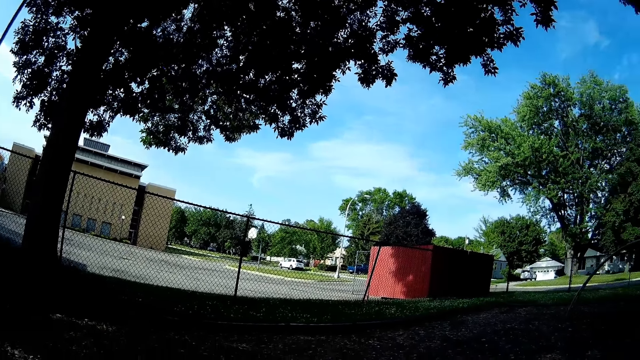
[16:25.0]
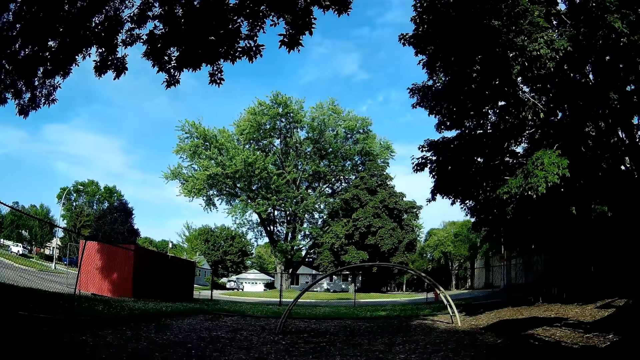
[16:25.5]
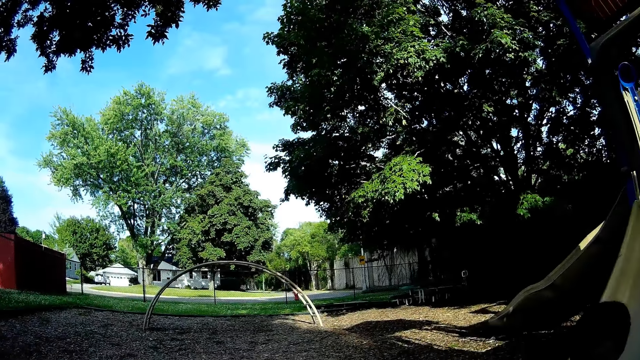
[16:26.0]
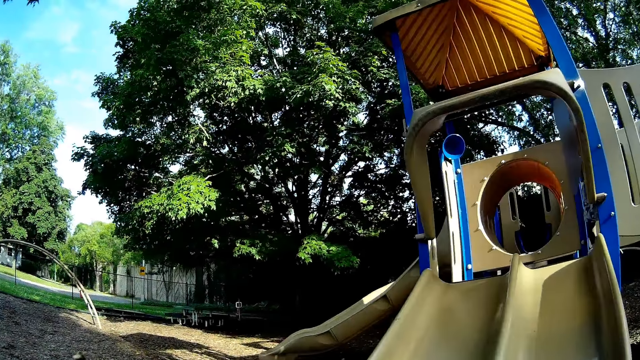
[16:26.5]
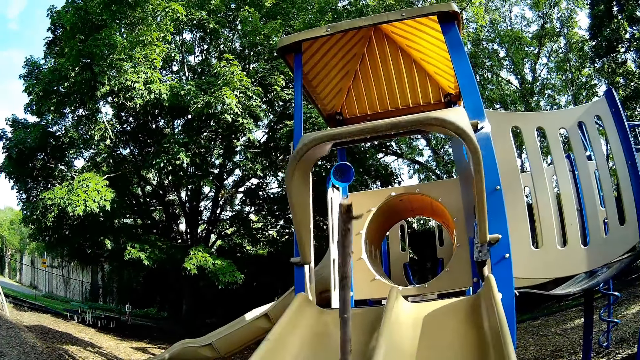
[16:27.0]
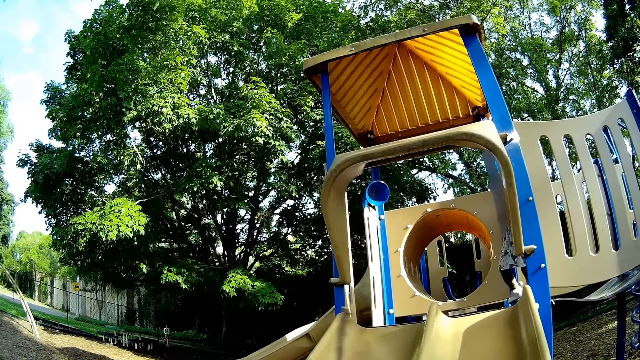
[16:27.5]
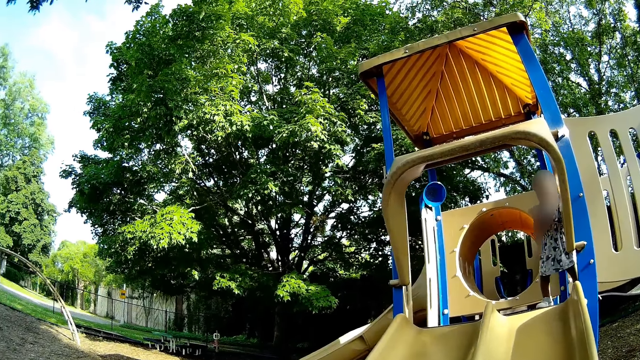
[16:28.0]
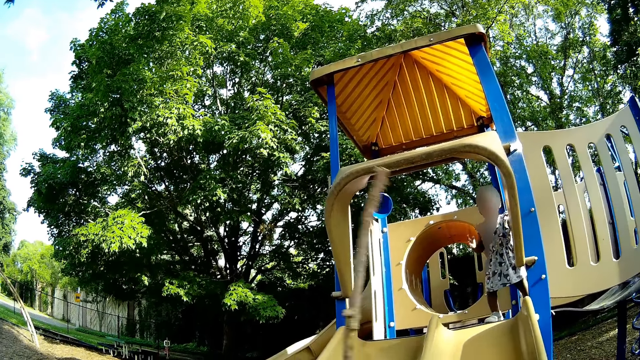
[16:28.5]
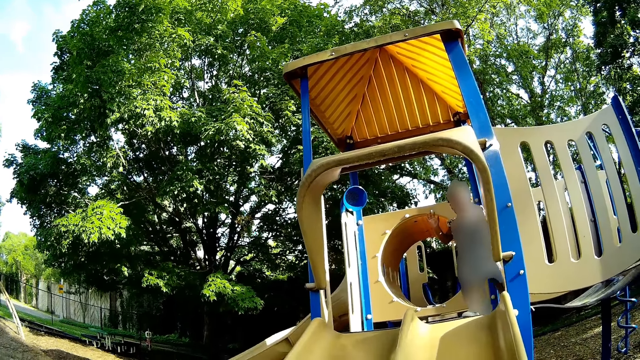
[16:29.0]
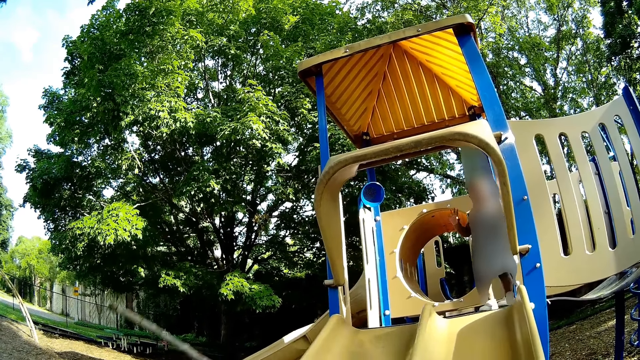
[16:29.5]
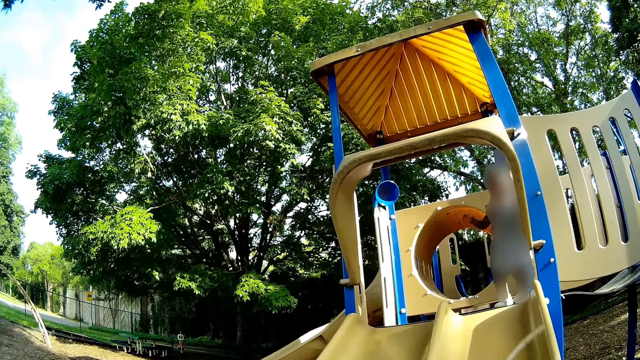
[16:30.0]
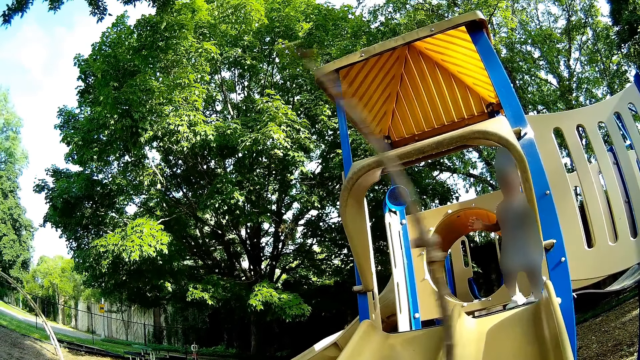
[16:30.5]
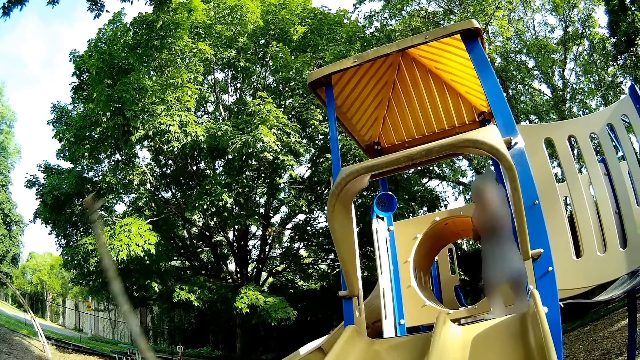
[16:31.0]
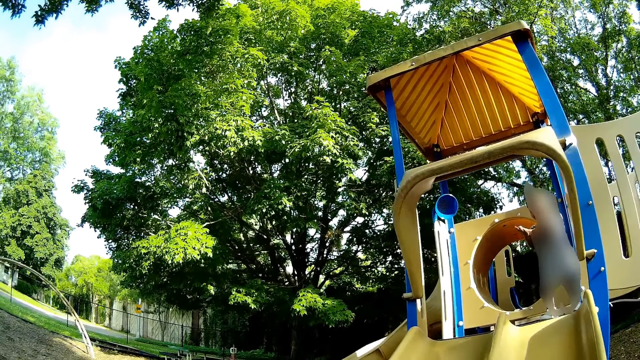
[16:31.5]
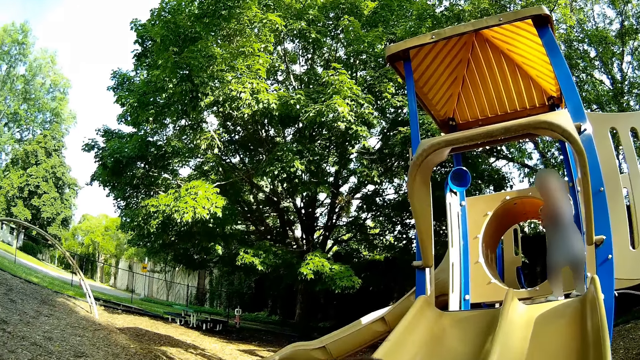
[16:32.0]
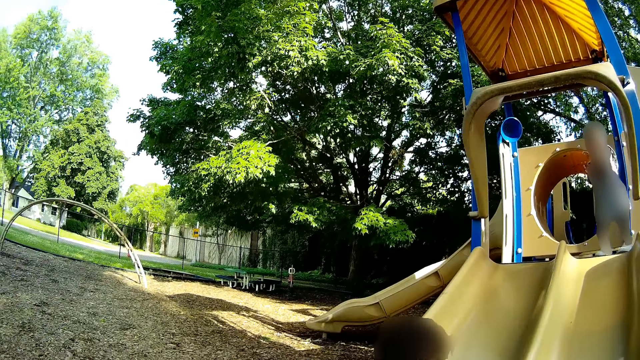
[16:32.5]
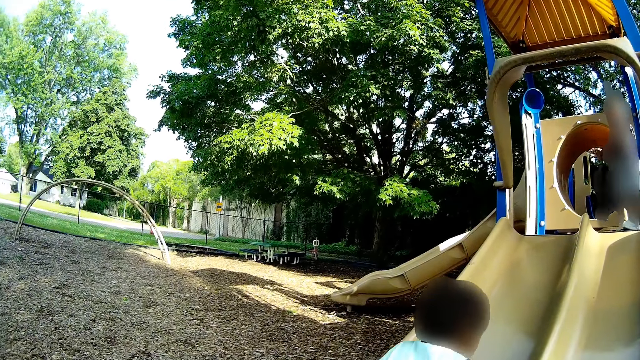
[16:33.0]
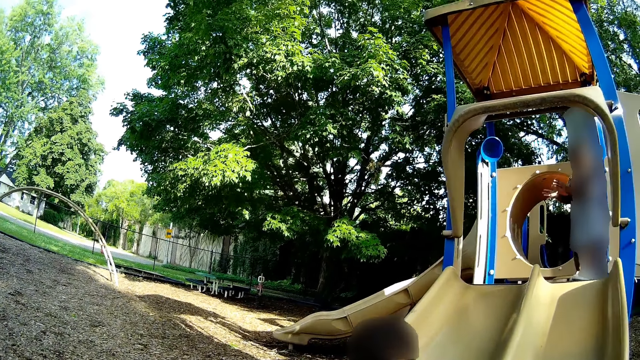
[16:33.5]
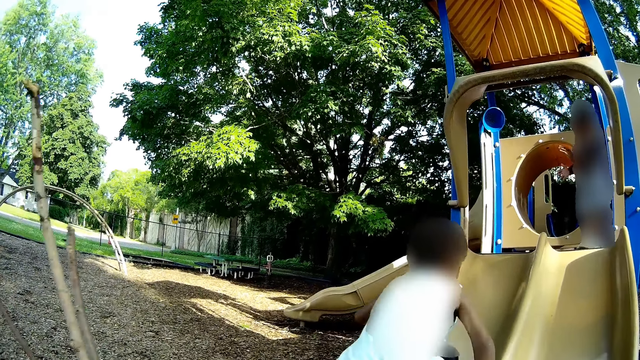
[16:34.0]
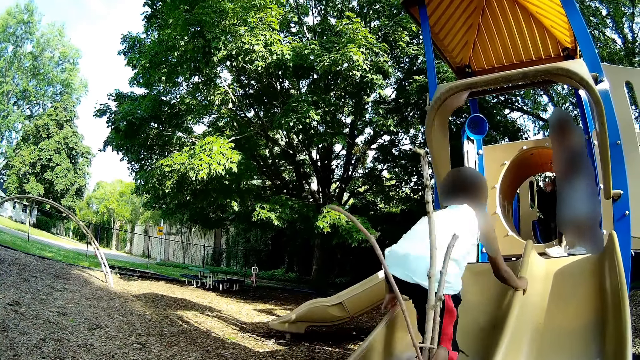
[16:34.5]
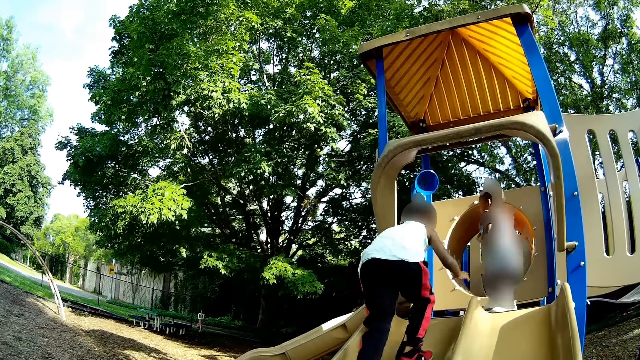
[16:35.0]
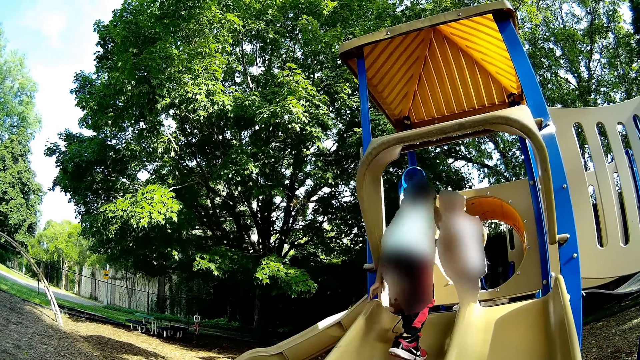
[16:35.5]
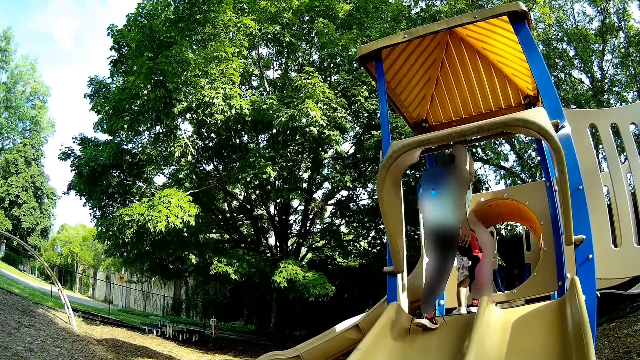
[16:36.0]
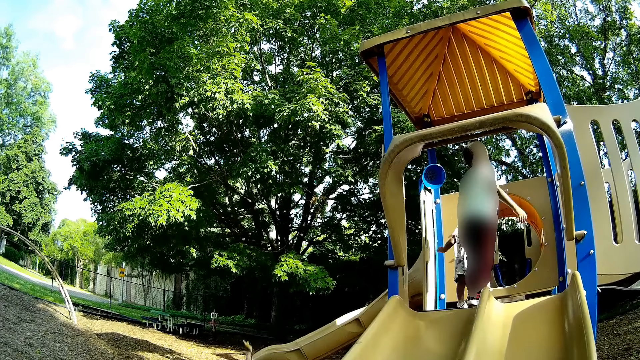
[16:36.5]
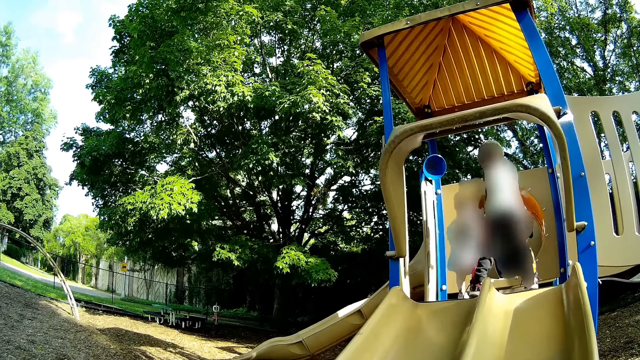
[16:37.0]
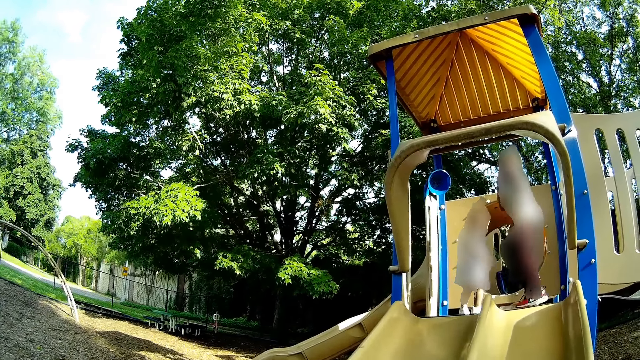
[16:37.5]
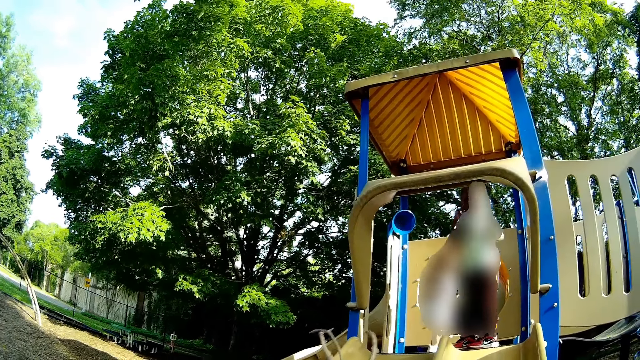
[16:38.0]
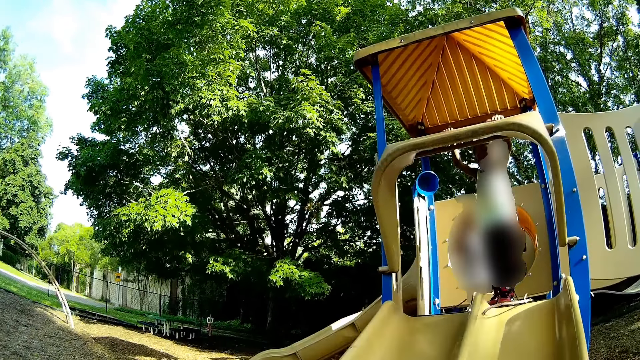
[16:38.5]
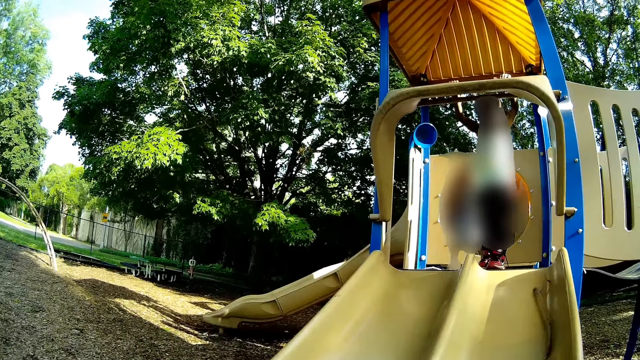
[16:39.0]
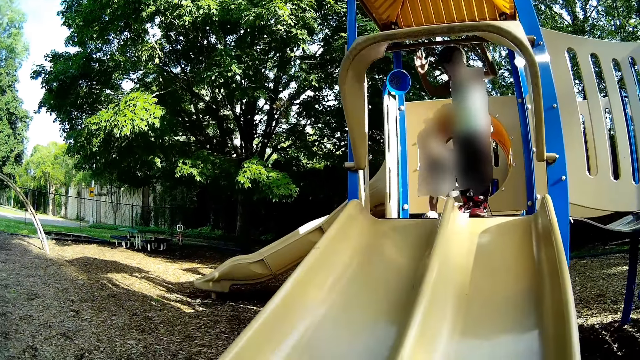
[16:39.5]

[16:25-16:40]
The camera wearer looks around. She waves the stick. A baby claps her hands. A boy climbs the slide. The camera wearer throws the twigs up the slide with her right hand.

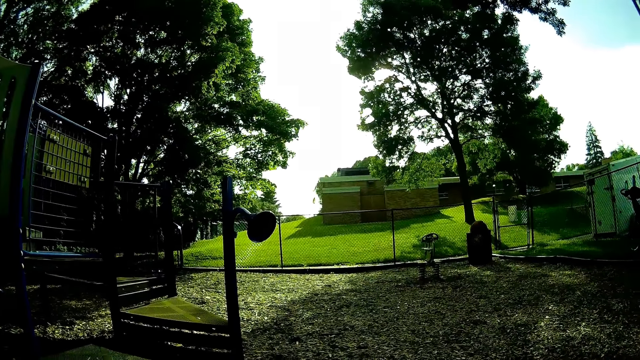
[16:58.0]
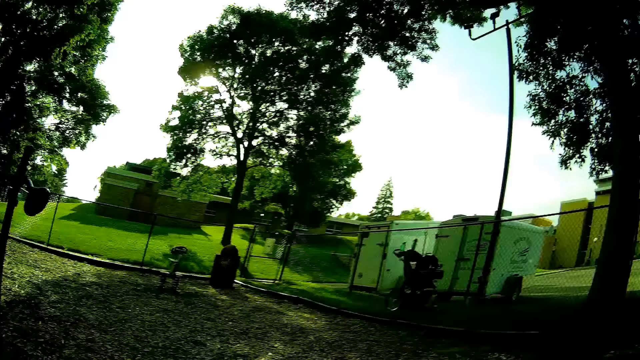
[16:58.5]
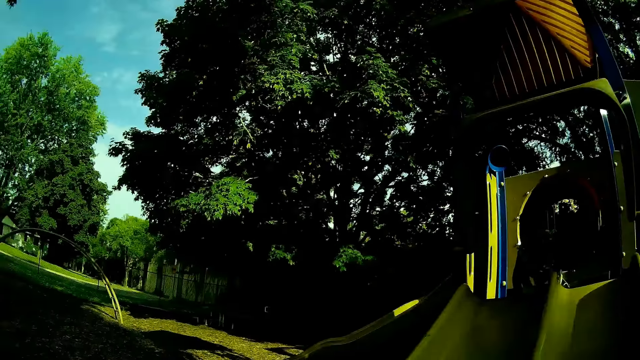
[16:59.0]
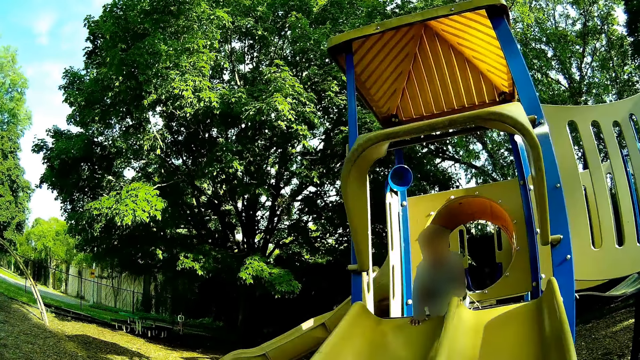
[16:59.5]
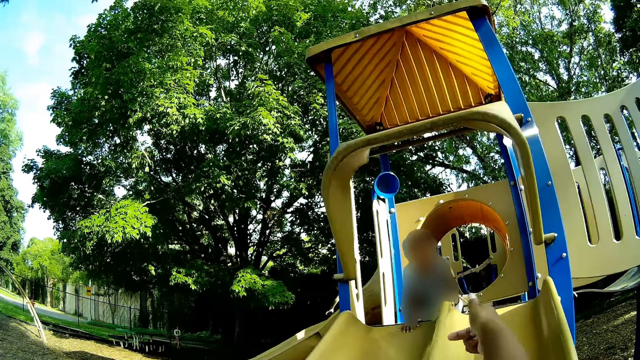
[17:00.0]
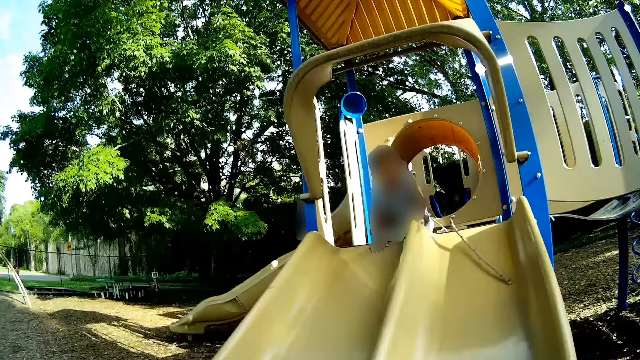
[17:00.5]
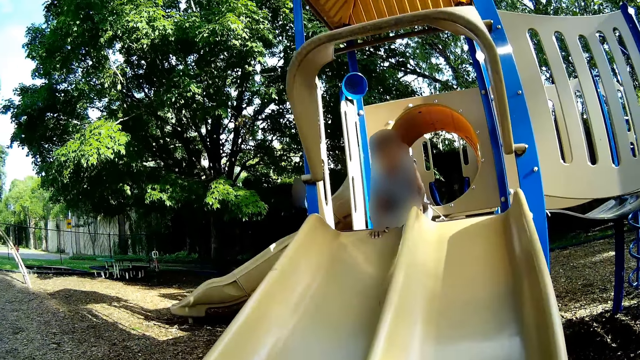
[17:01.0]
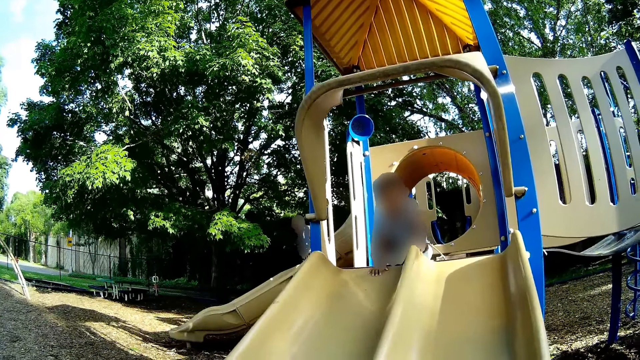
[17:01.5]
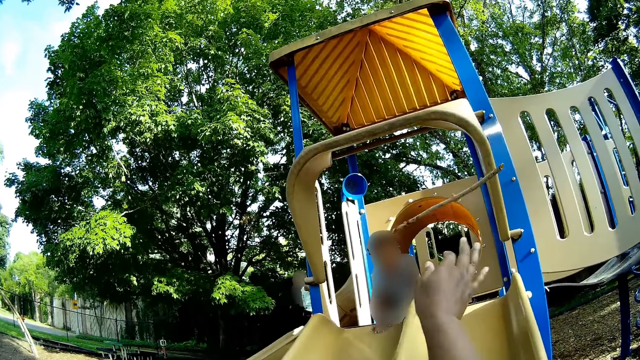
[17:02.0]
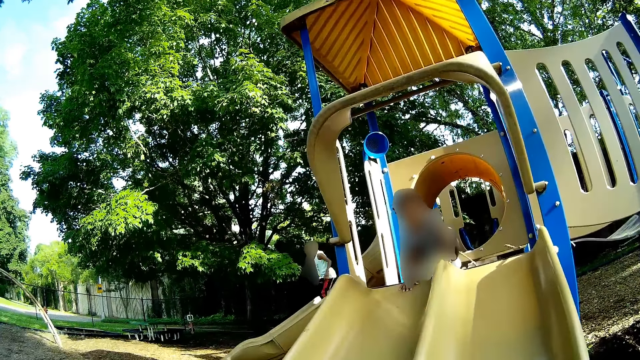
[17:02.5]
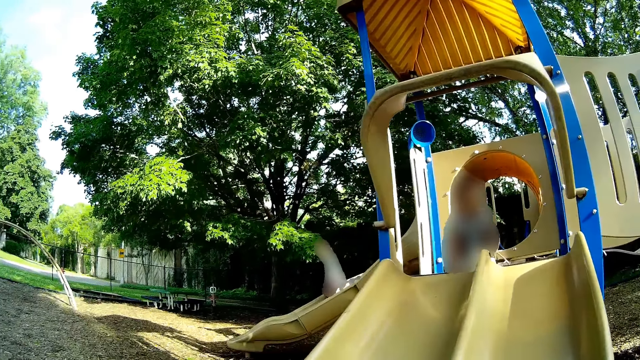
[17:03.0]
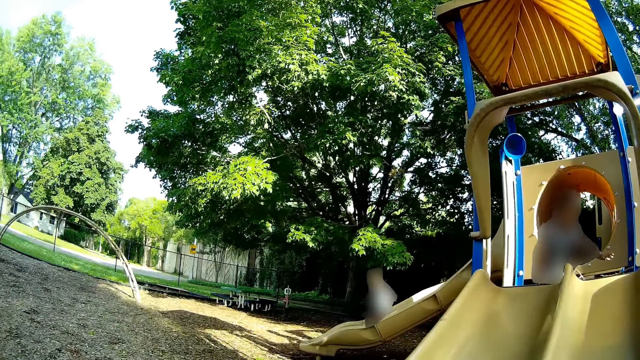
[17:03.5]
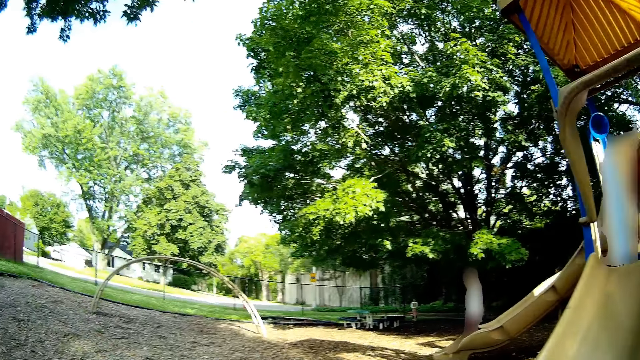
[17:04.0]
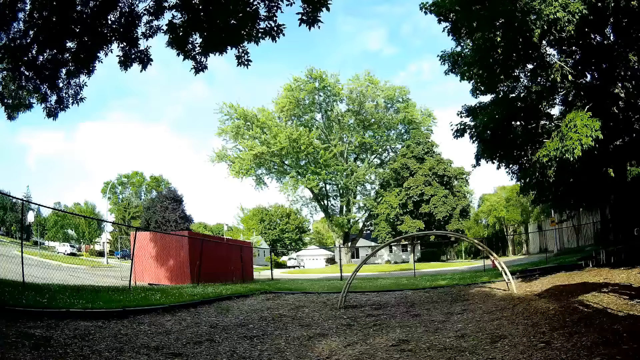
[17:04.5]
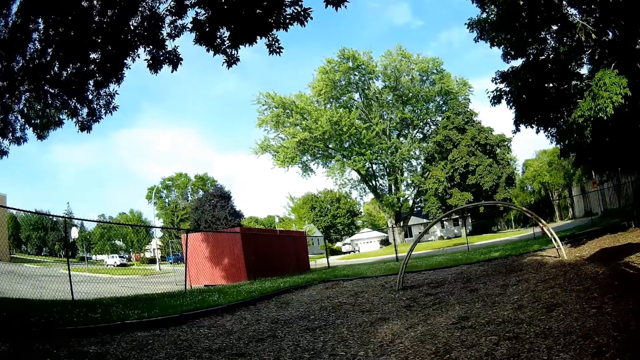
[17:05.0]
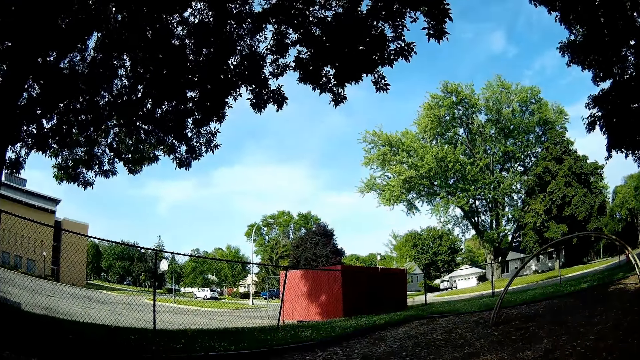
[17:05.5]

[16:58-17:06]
The camera wearer throws a twig up the slide with her right hand. She throws the twig up the slide with her right hand again. A boy goes down the slide.
